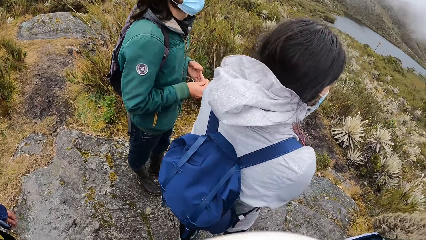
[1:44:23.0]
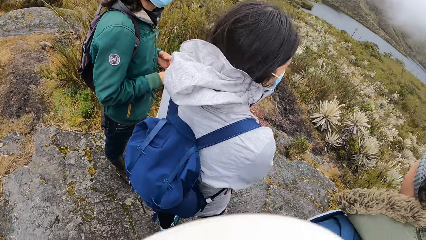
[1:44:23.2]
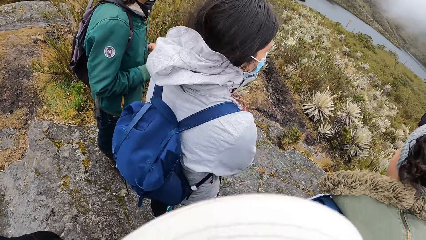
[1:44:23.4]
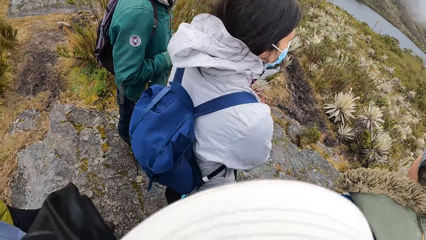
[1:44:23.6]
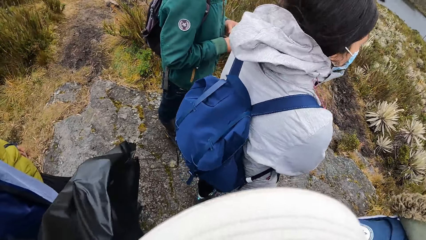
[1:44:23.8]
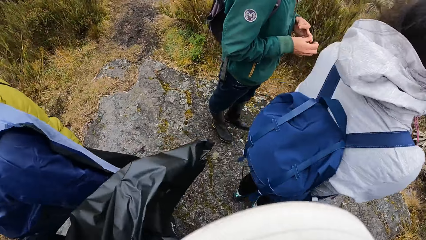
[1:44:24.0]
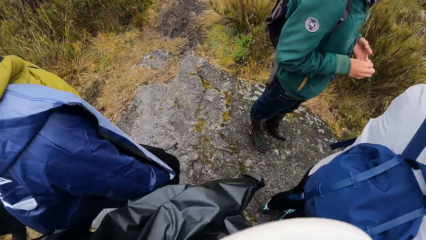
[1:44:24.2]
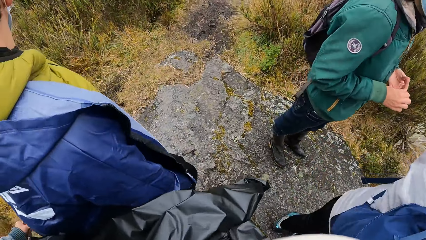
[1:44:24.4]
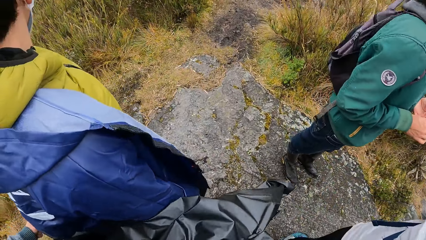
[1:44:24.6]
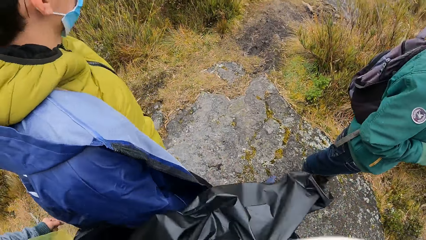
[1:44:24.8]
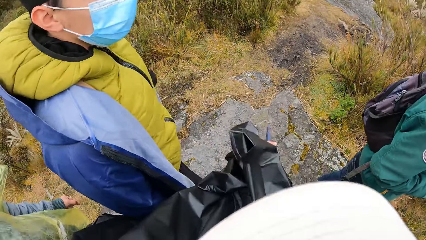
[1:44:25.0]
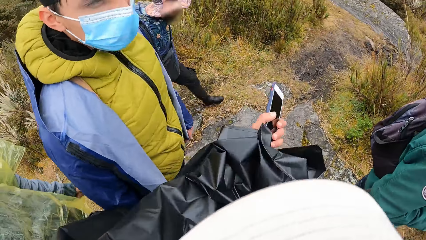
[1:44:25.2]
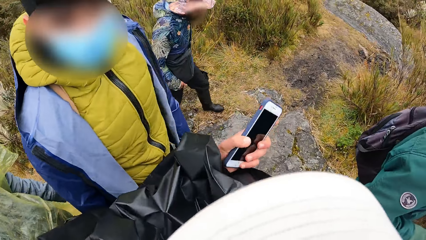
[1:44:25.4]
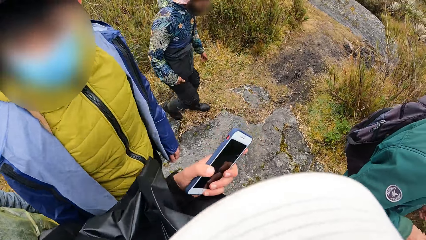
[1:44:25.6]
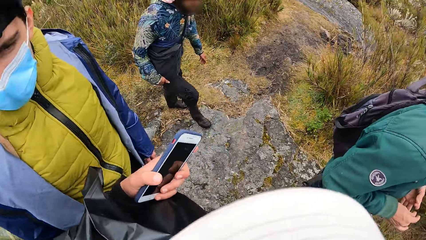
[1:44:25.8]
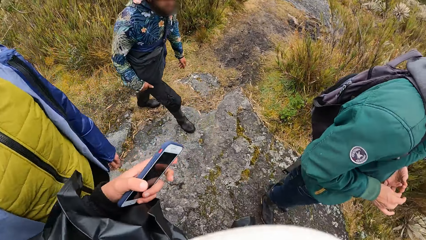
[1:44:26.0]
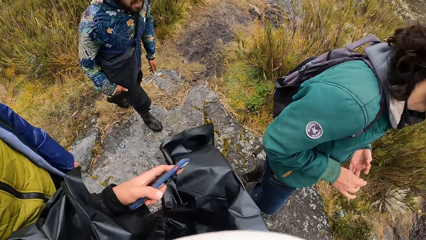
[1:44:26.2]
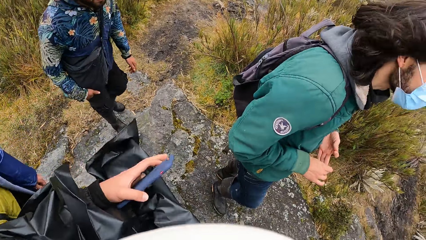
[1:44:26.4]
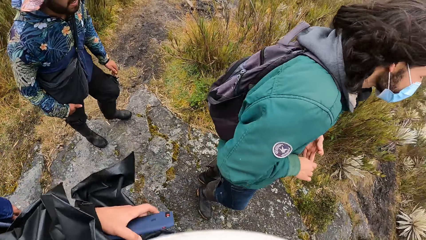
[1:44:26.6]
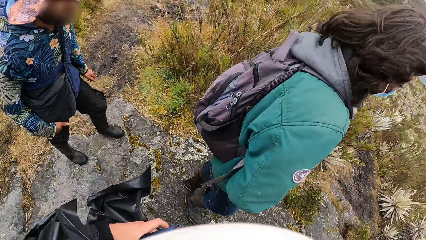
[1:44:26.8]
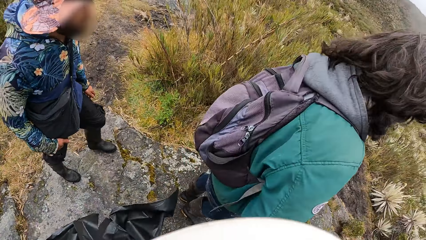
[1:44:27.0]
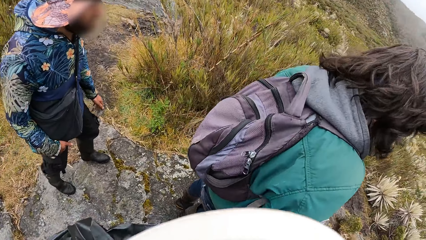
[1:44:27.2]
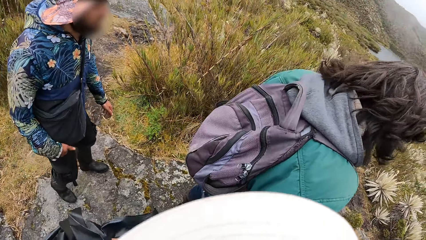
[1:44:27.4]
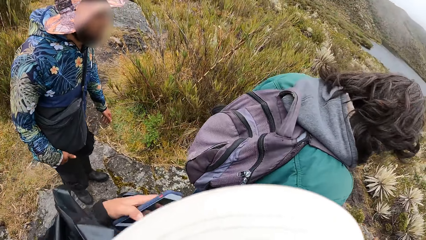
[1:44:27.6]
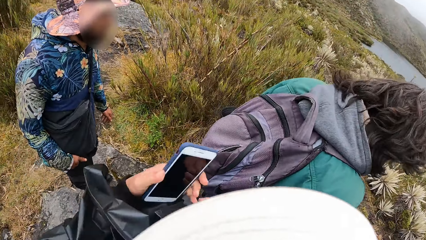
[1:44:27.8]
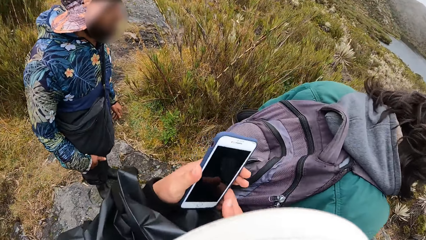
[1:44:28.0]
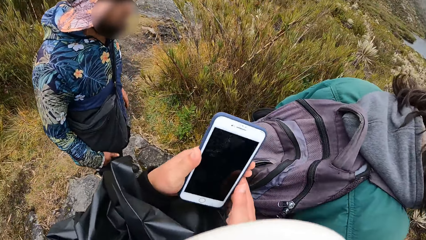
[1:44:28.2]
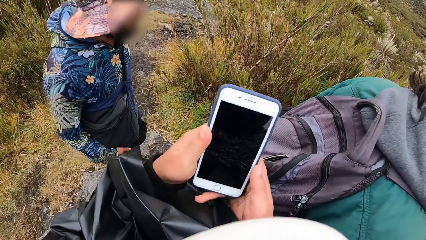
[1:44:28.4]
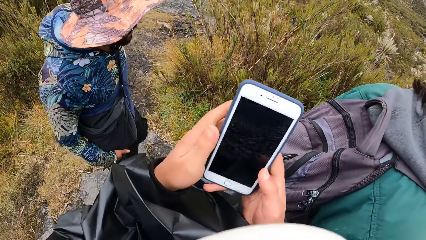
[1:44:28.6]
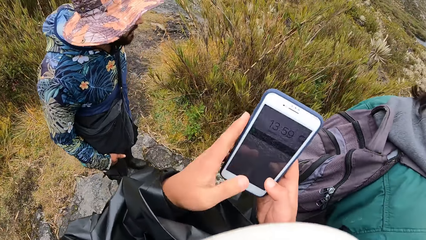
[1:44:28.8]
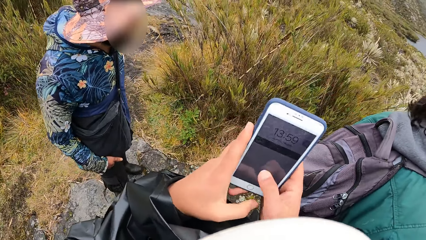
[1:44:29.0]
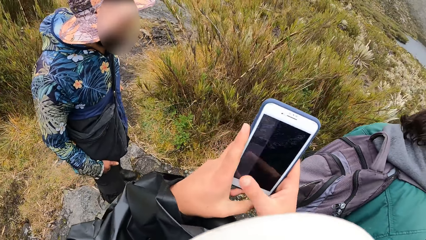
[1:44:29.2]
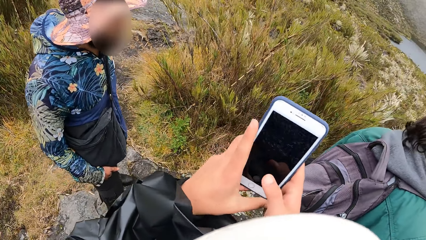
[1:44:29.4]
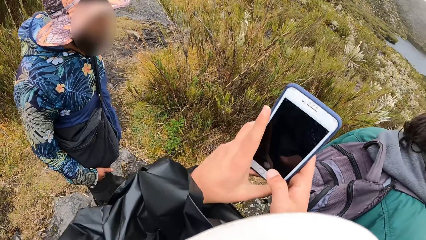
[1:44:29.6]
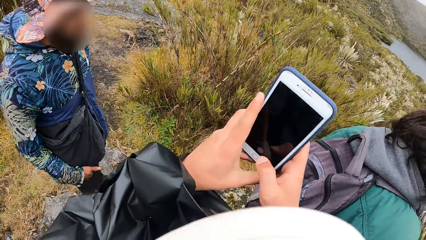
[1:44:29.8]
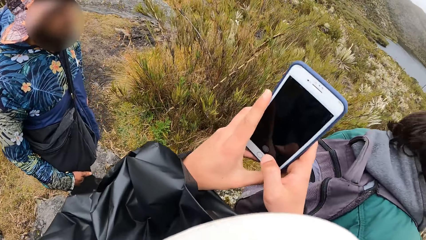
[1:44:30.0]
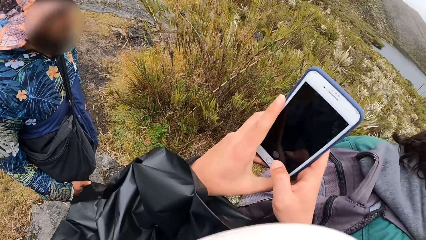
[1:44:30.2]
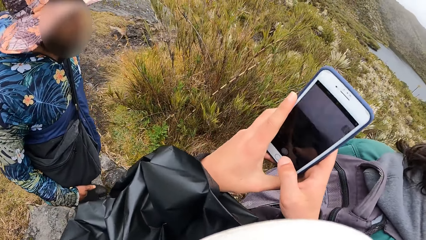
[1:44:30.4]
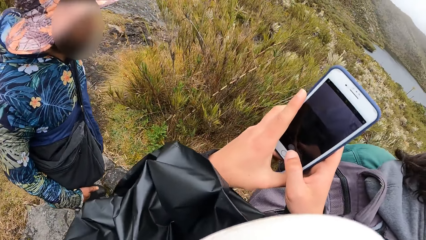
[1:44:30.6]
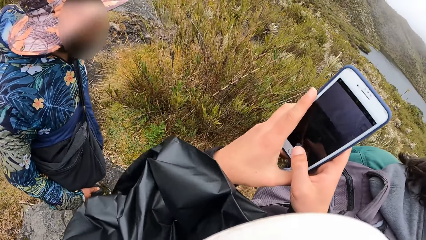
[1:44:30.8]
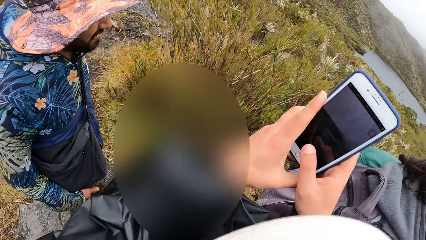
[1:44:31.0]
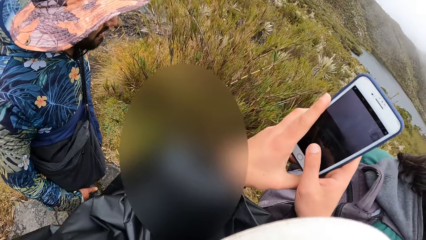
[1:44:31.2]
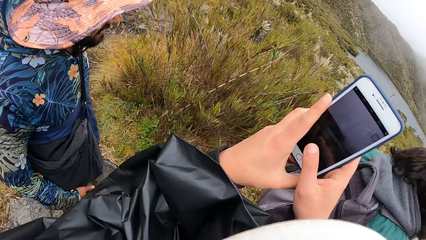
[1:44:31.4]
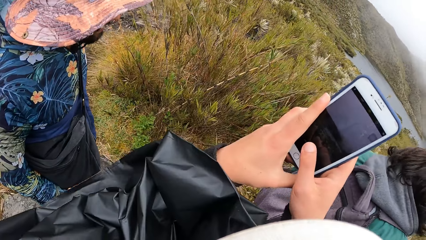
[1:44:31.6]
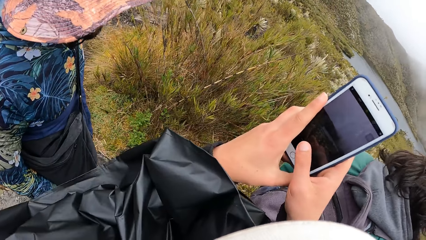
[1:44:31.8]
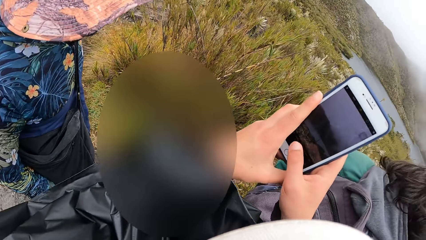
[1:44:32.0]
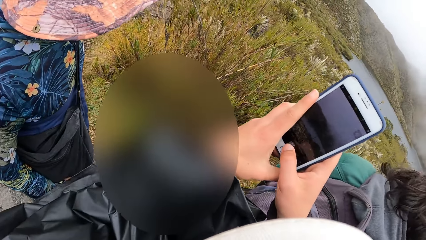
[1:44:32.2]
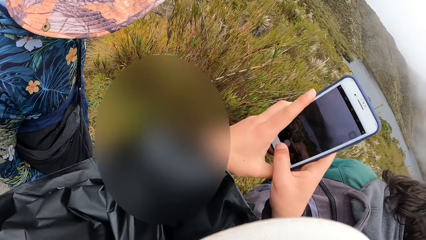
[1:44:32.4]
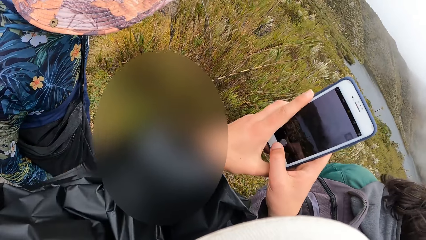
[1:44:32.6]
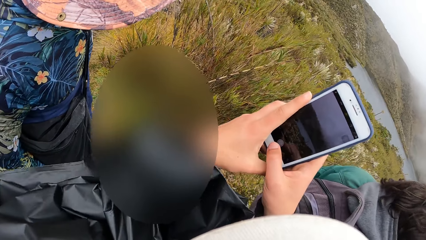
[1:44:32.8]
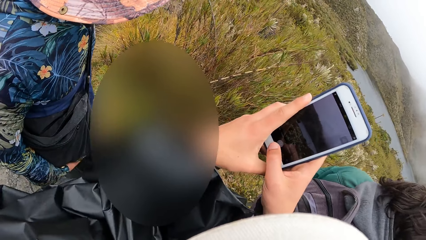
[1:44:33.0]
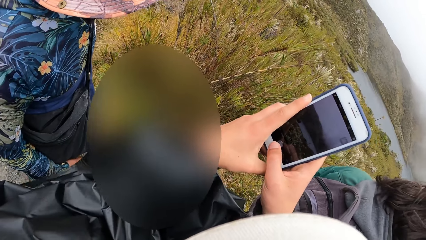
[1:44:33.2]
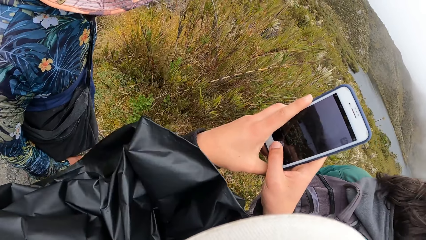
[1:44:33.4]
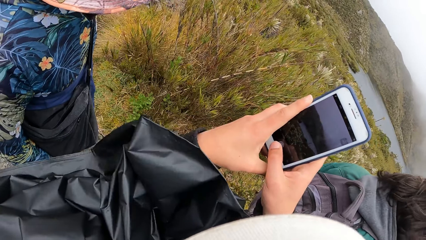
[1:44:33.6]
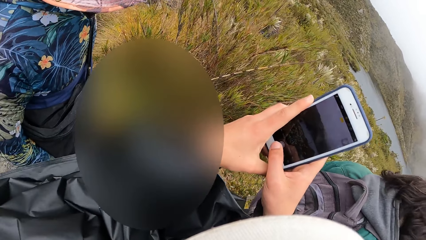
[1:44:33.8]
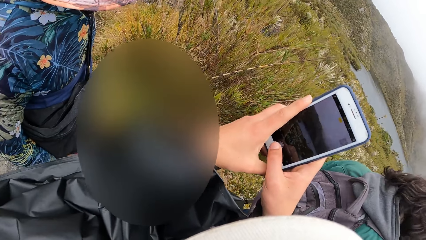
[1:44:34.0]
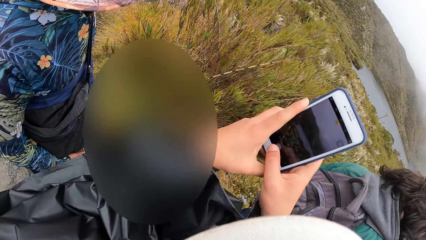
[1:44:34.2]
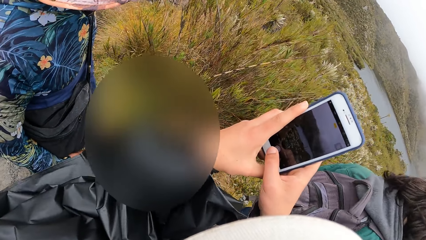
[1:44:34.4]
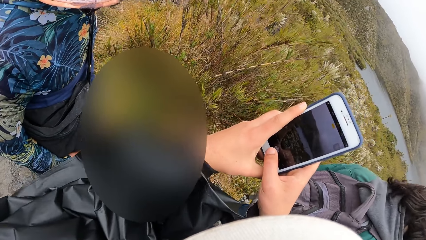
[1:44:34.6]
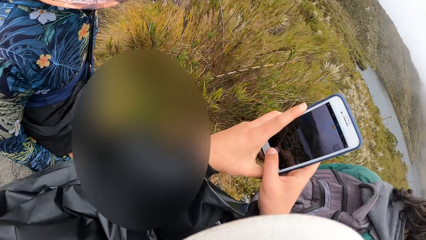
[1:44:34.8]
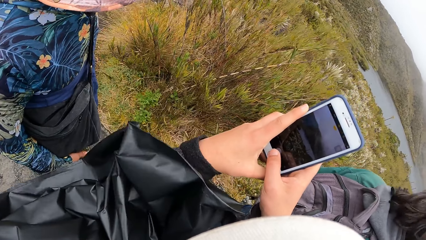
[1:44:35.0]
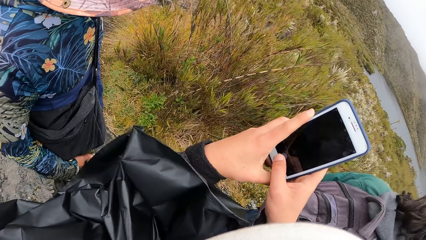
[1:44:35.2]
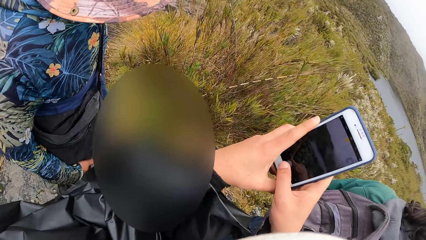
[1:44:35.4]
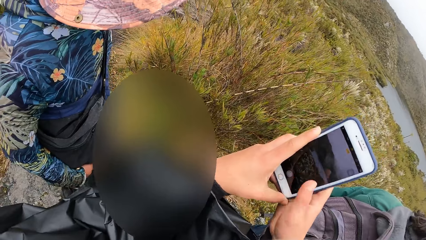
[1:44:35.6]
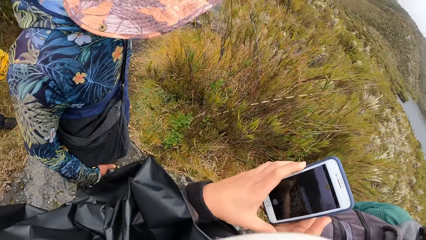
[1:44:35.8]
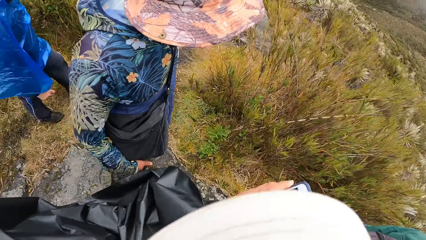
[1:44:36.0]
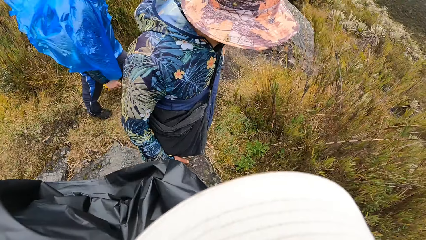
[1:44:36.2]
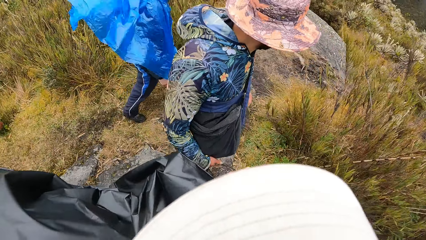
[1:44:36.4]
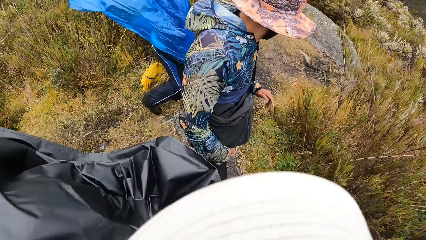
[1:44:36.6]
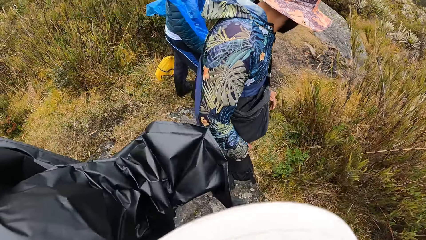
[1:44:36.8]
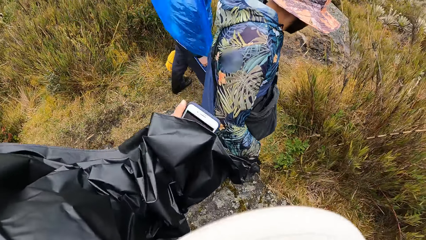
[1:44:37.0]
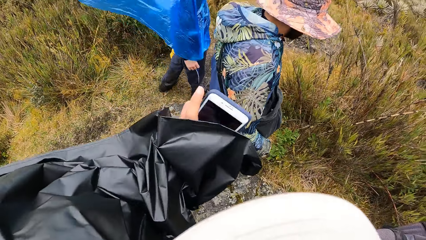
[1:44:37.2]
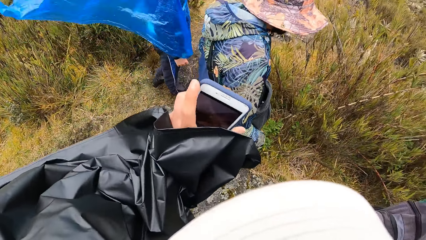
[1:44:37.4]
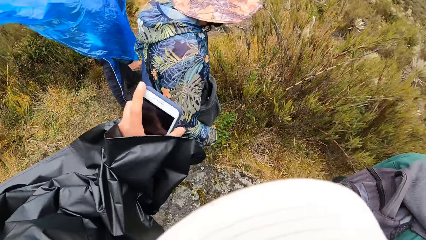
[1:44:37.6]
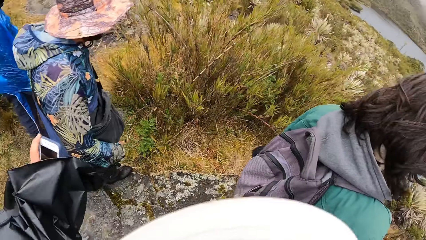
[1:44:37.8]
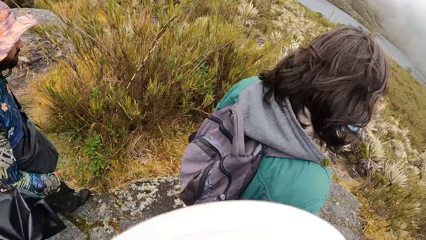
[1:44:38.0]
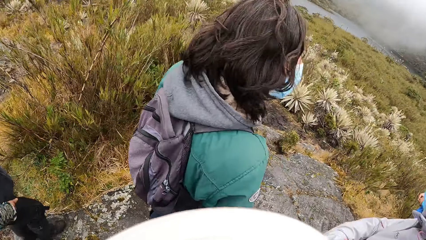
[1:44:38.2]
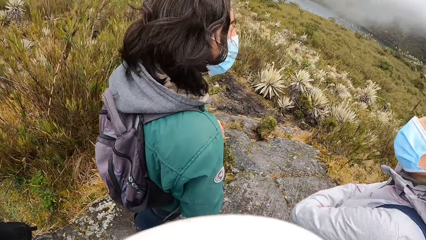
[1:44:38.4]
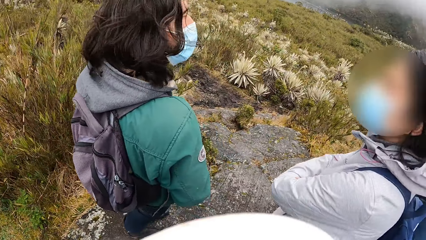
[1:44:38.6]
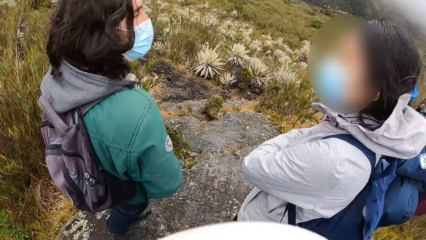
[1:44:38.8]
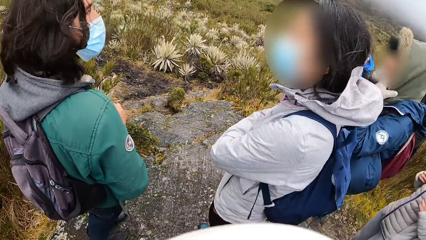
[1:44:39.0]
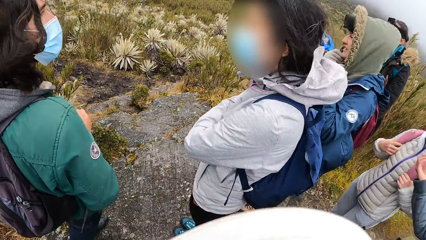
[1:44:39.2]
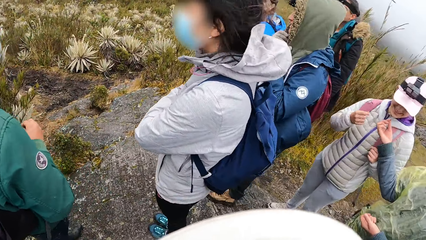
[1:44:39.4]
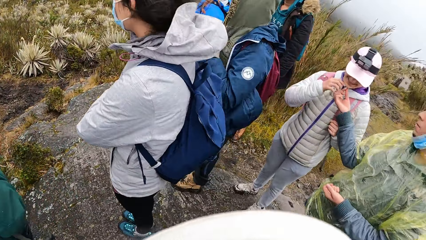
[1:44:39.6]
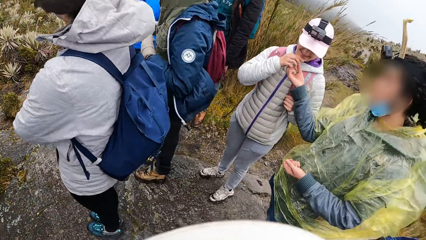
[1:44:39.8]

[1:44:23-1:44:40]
A person stands next to the camera wearer. A man walks up the hill. The camera wearer holds a phone in his left hand. Another person walks past the first person. The camera wearer operates the phone with both hands. He scrolls the phone. He takes a picture with the phone.
